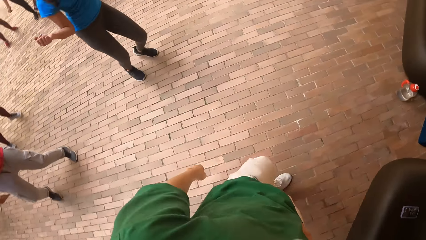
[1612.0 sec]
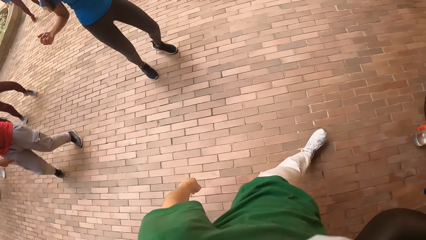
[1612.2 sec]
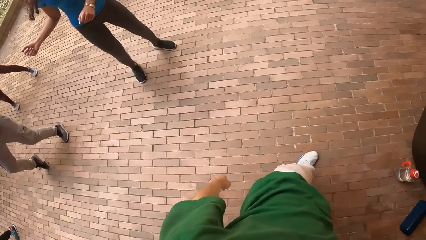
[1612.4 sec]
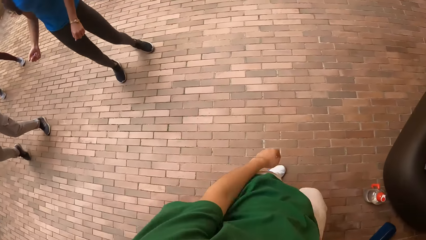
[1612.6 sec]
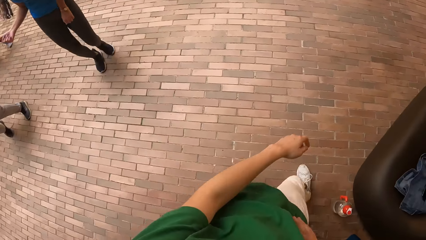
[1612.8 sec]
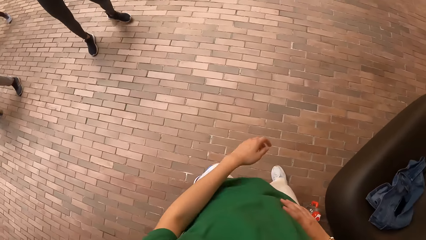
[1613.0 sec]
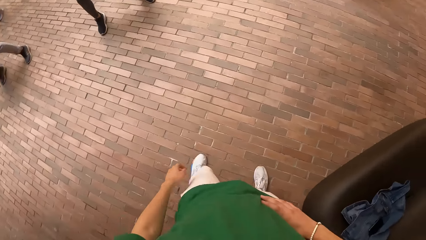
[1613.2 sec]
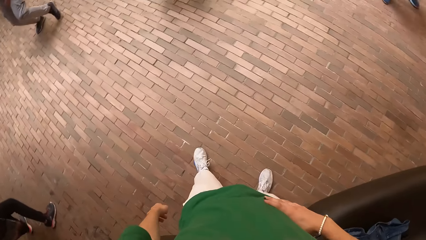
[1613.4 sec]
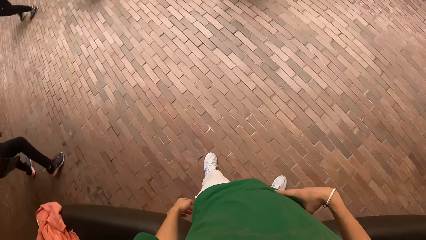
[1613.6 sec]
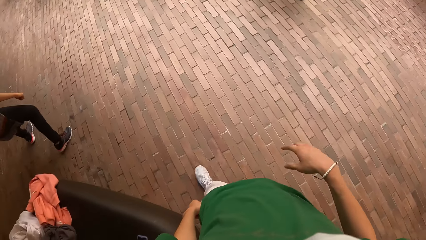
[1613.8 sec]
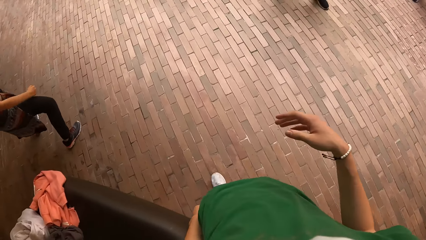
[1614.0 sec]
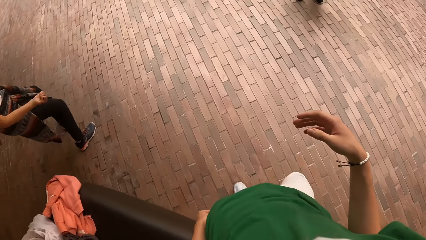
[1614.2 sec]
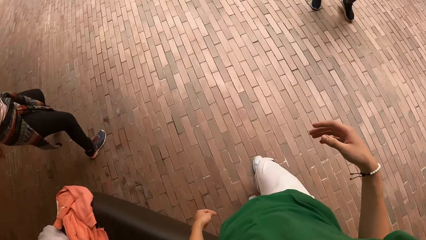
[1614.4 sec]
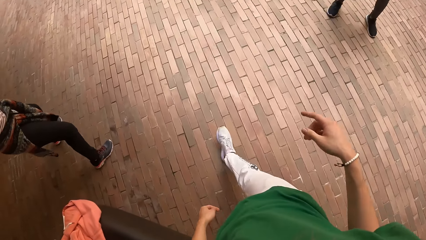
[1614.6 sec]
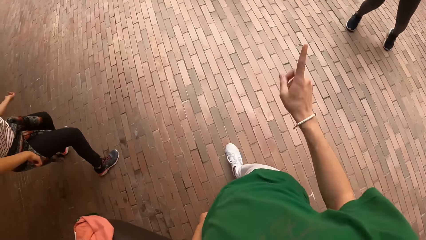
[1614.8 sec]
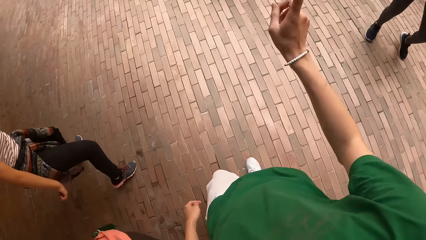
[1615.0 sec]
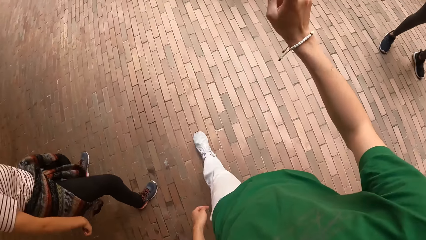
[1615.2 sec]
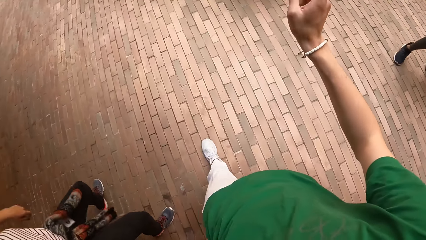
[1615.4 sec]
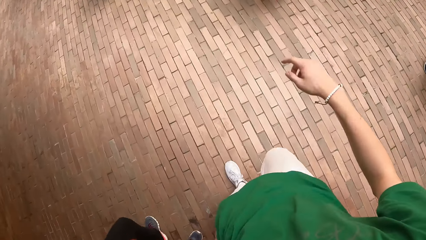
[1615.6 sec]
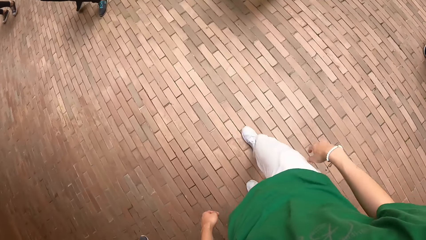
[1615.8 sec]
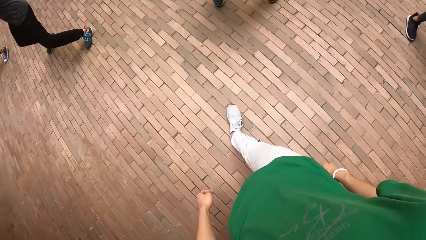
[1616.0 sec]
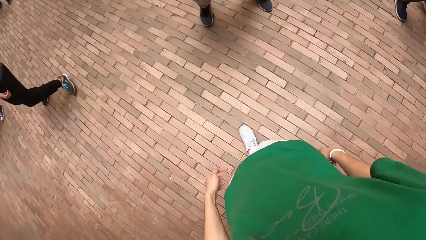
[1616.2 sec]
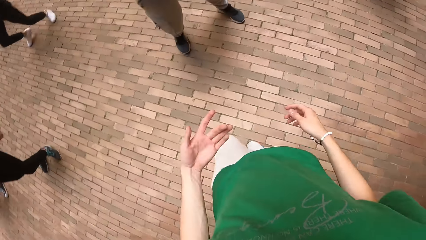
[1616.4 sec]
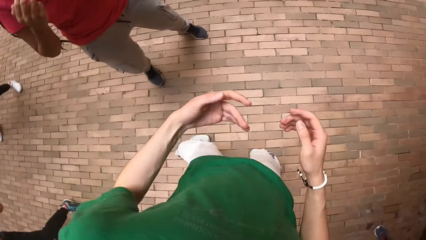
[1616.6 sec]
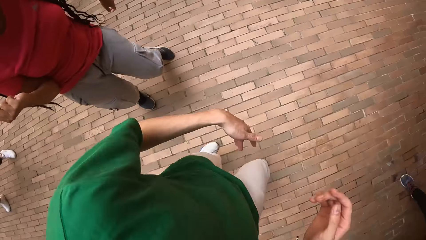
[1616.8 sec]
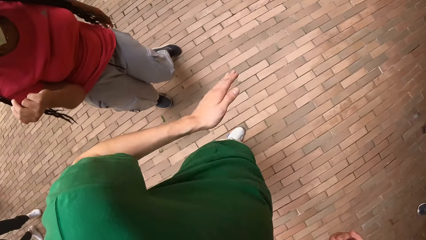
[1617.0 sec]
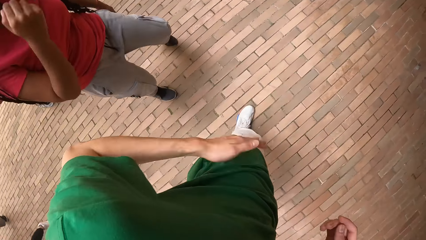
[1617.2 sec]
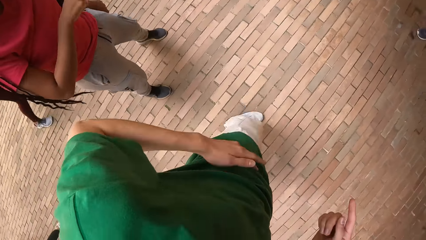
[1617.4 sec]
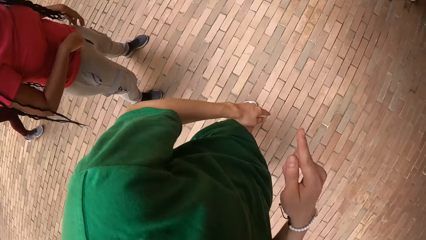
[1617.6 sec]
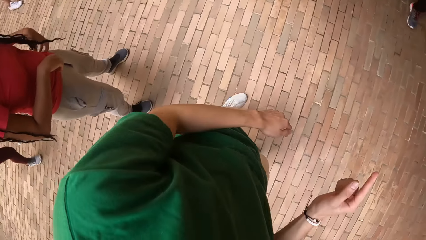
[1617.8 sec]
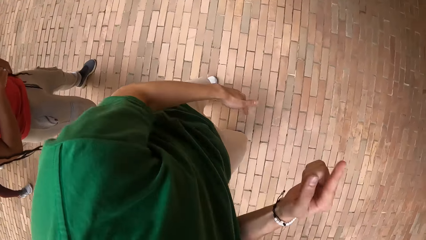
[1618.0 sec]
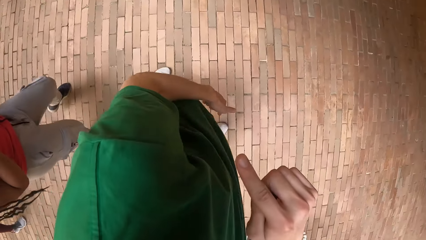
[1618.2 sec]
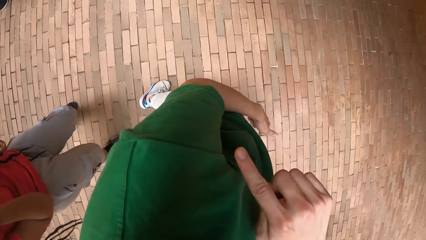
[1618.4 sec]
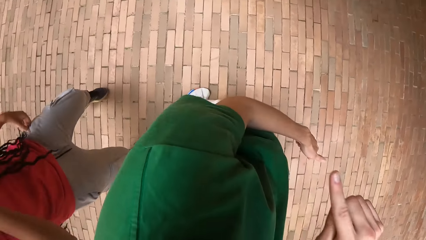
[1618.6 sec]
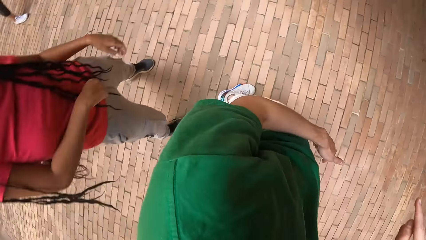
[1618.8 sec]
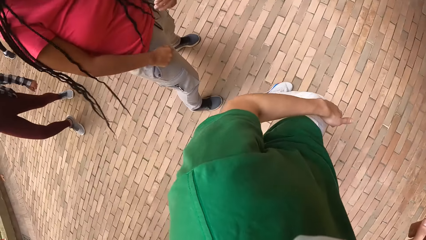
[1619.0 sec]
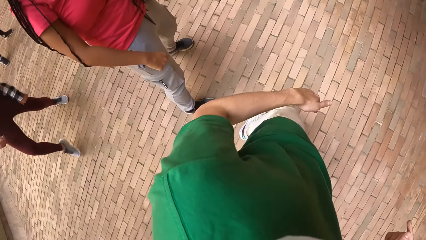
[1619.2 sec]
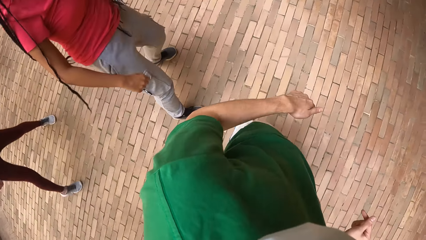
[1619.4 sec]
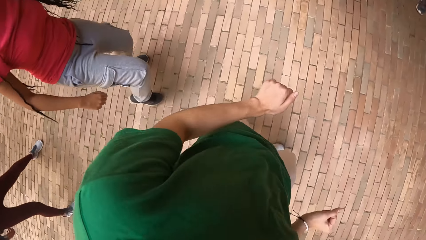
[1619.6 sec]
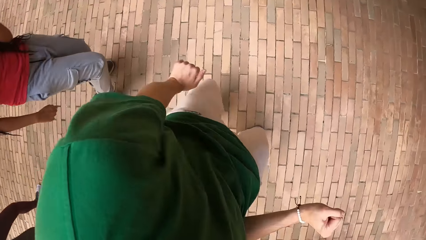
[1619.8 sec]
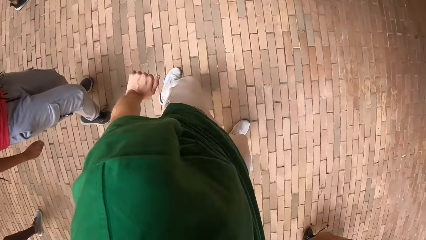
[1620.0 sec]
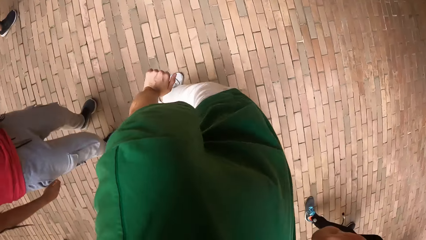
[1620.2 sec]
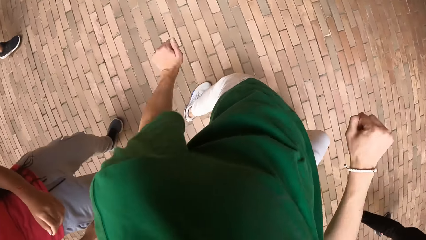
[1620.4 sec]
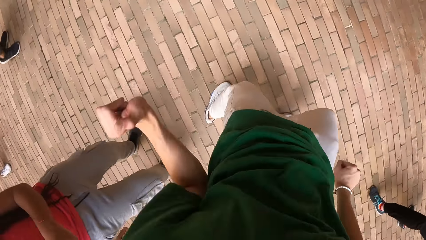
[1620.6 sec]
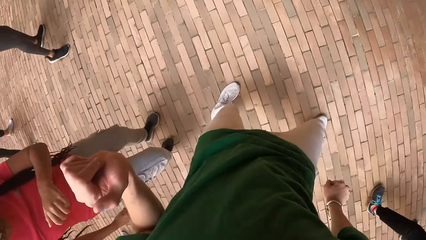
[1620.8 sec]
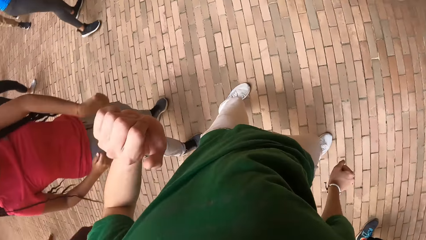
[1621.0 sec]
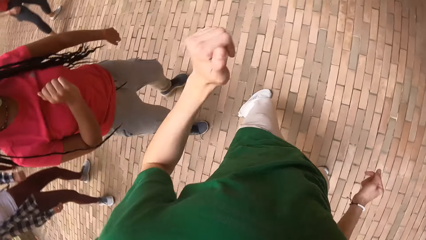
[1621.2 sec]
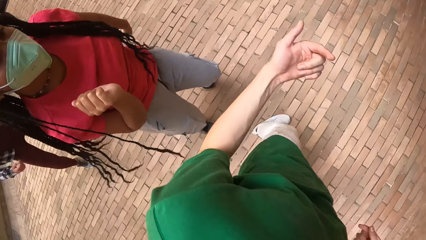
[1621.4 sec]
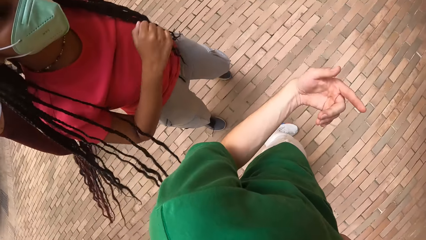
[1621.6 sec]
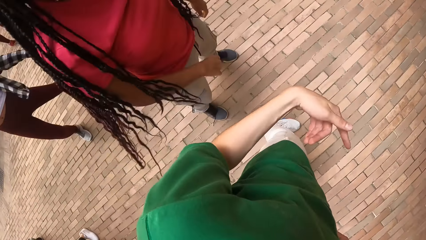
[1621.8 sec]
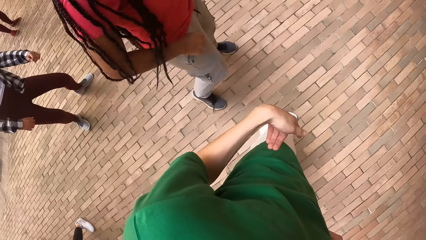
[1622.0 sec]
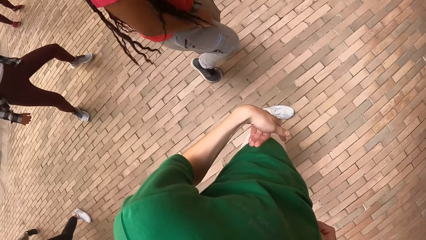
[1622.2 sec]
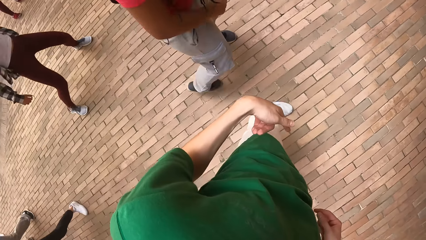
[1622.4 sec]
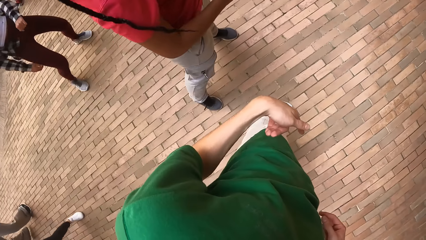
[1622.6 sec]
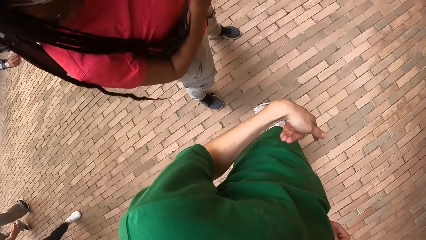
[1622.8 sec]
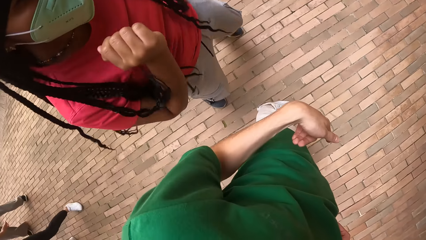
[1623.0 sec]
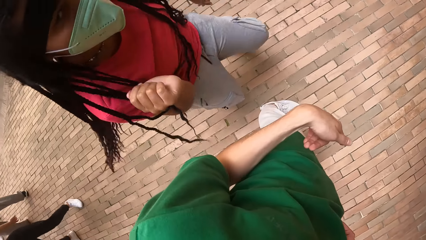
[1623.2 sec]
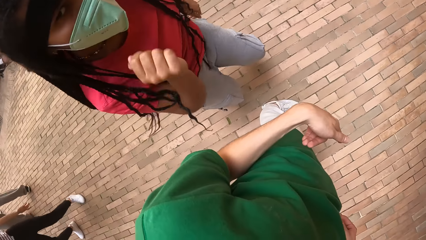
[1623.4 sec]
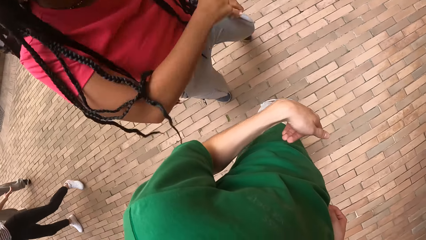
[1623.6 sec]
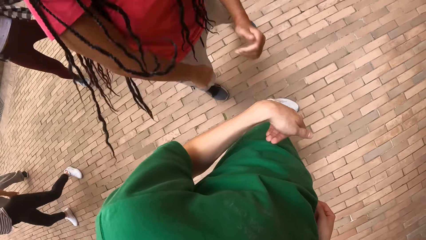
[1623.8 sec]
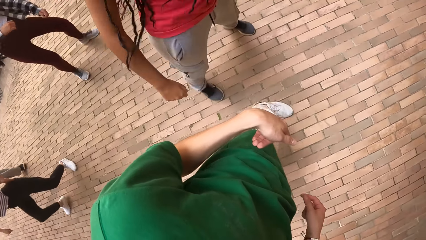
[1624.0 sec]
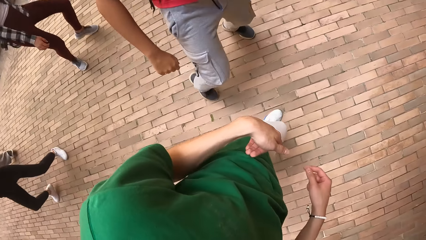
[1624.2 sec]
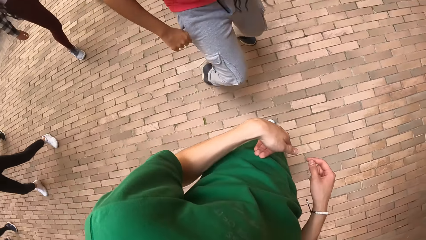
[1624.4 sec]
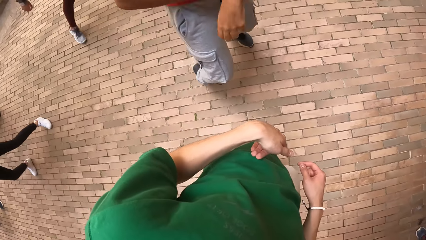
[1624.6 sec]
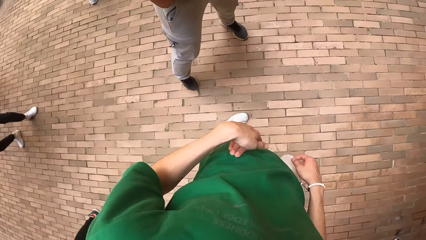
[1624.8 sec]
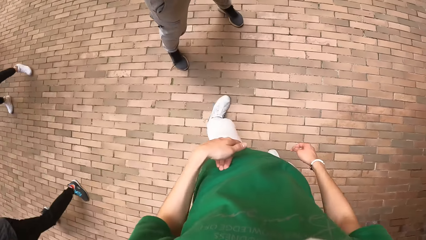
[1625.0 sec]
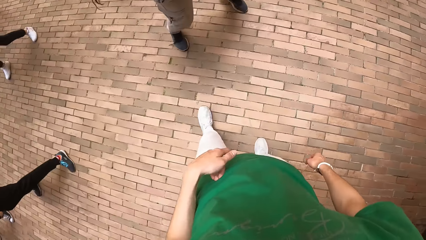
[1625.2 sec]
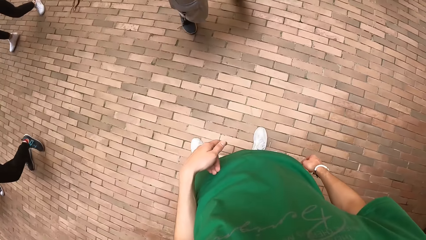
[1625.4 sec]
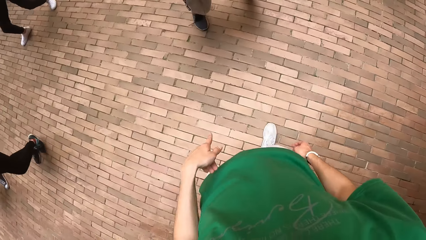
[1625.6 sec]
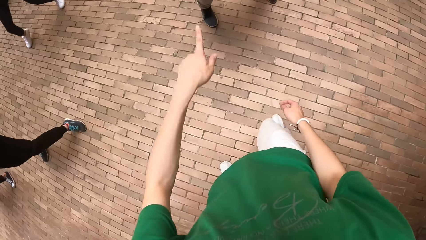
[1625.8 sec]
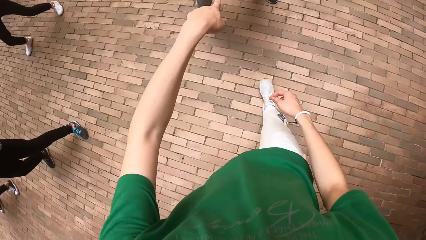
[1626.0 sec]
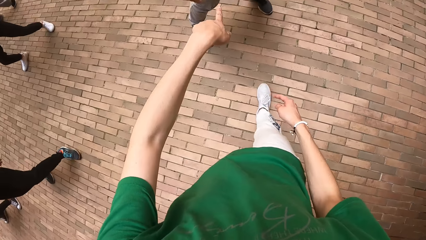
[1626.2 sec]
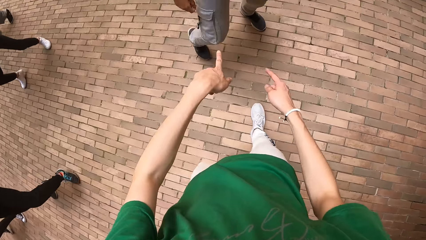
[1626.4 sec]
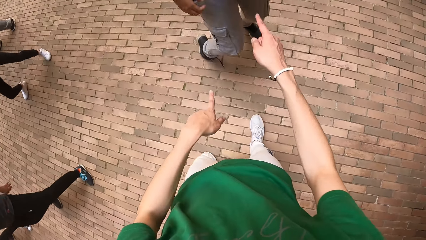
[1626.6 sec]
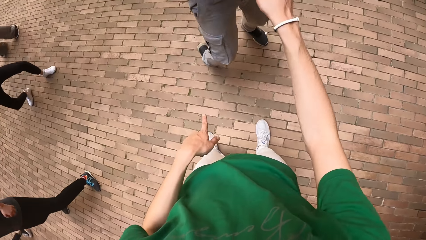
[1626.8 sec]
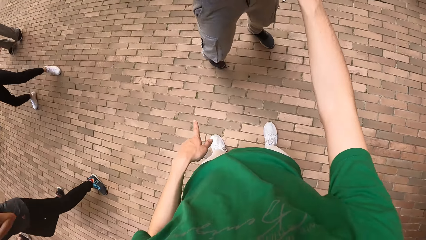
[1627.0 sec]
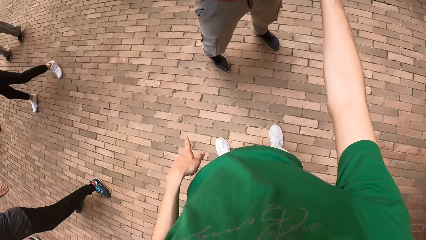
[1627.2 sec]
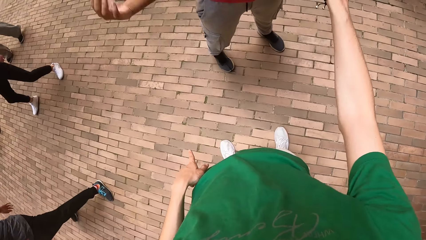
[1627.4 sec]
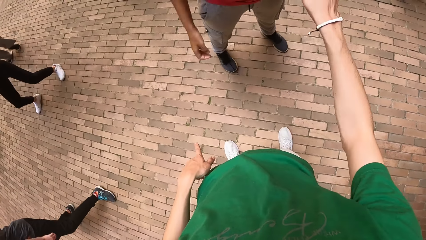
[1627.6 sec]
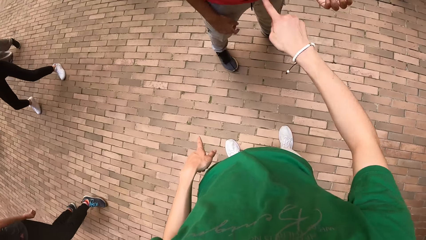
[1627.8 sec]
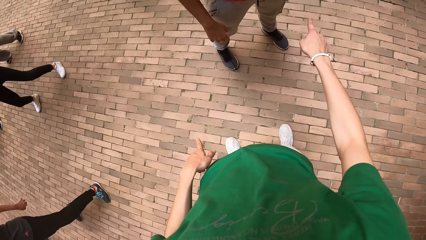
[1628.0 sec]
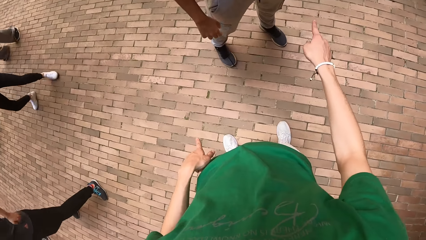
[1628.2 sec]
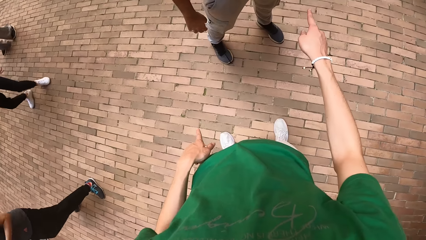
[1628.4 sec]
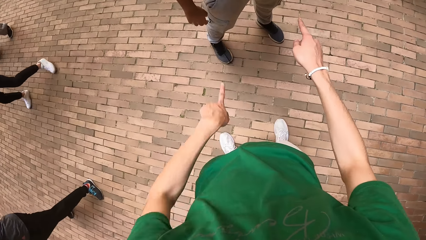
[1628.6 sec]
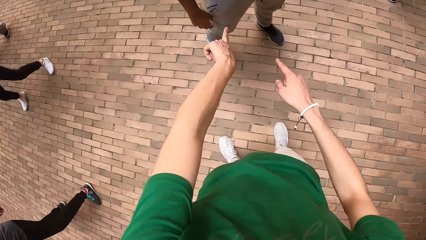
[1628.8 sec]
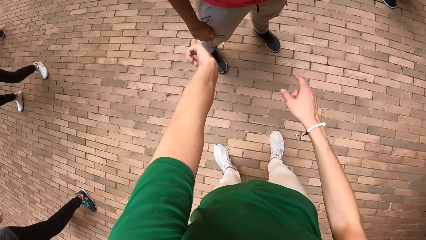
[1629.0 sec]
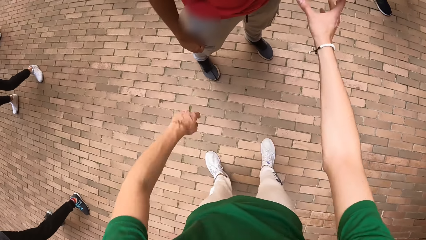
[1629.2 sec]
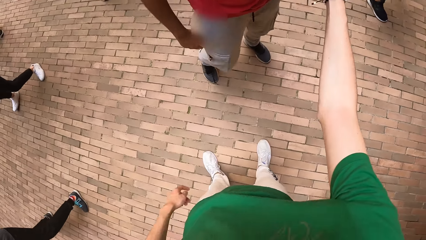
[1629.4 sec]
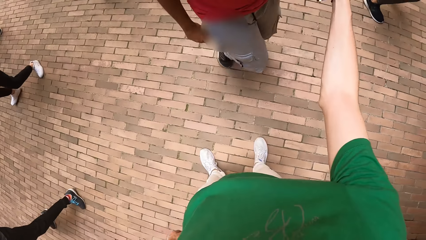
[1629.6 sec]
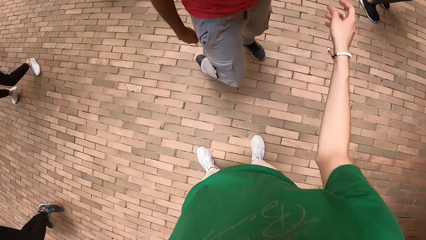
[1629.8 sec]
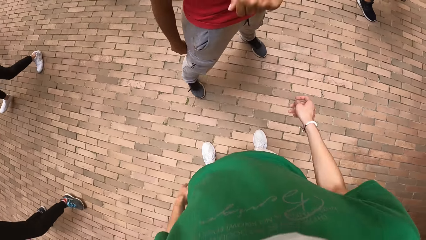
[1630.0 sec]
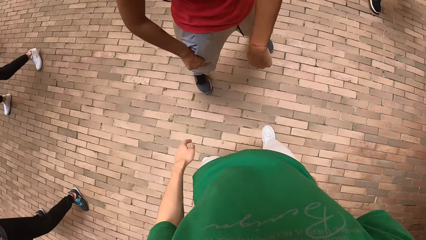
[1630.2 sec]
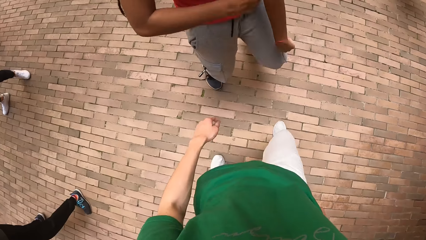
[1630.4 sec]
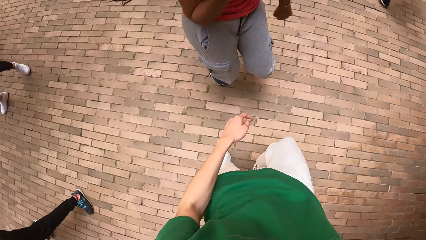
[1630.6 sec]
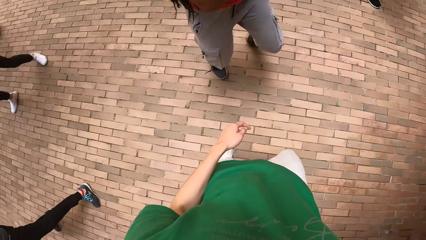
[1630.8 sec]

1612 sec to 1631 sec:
The camera wearer interacts with the group of people. They dance around with the group of people. They interact with the group of people. They dialogue to a person.
